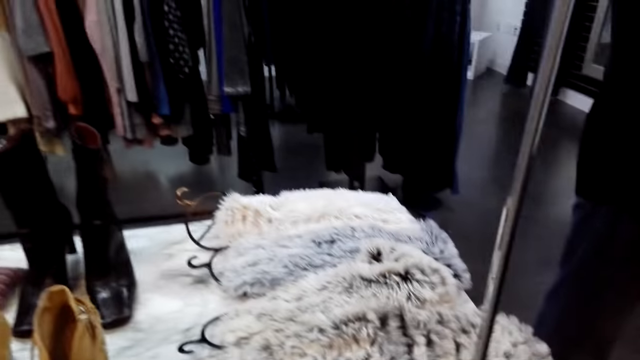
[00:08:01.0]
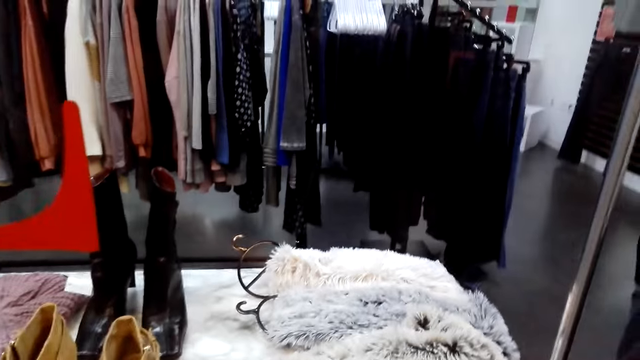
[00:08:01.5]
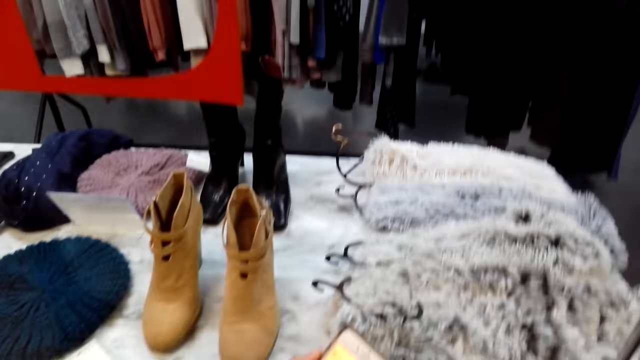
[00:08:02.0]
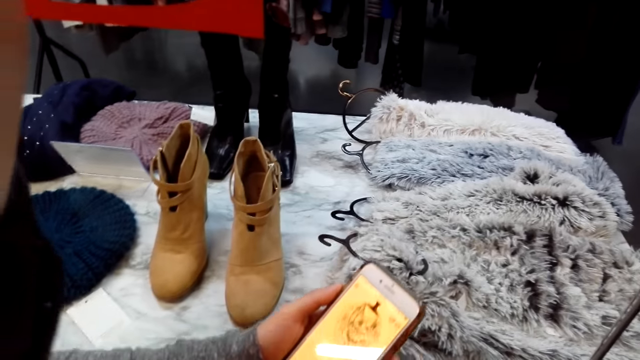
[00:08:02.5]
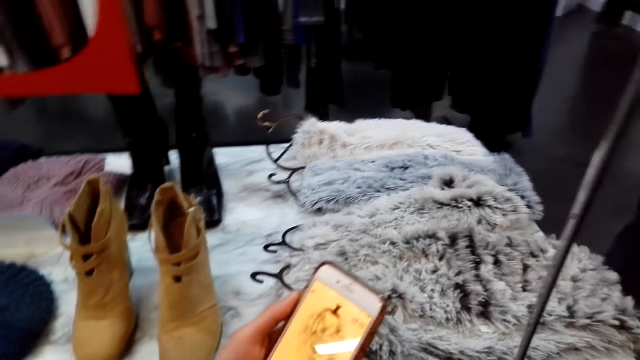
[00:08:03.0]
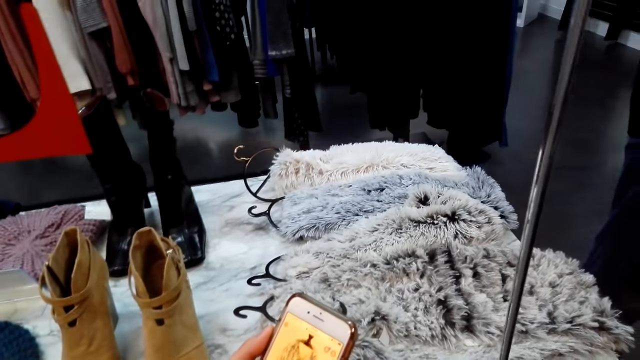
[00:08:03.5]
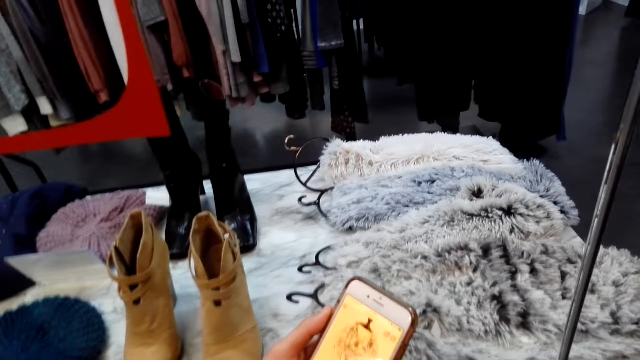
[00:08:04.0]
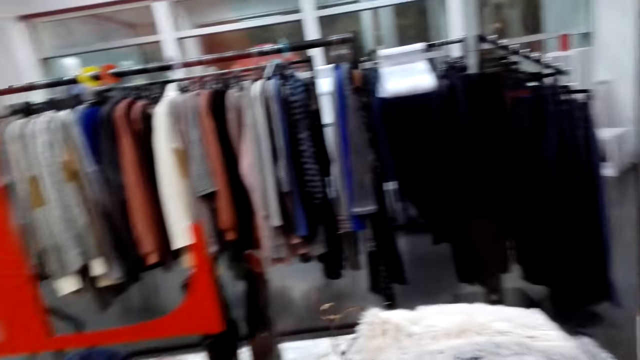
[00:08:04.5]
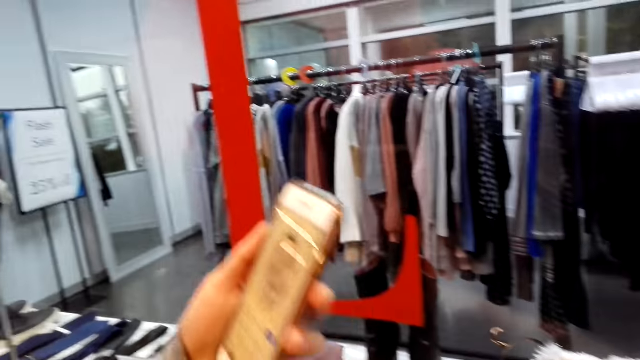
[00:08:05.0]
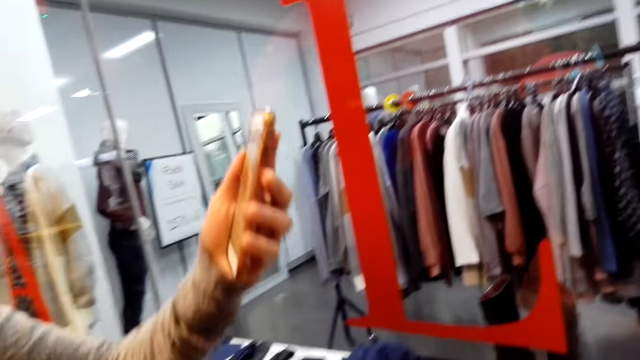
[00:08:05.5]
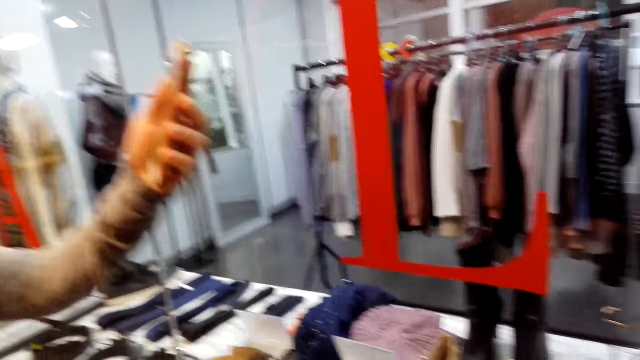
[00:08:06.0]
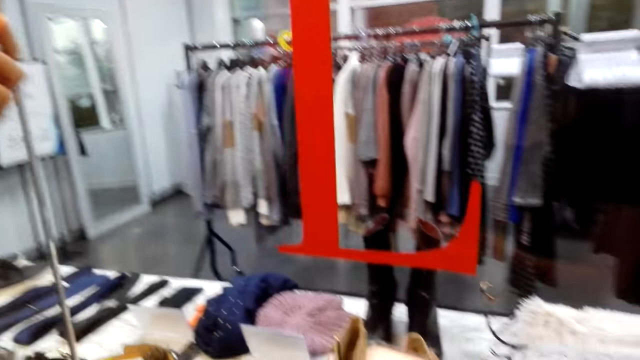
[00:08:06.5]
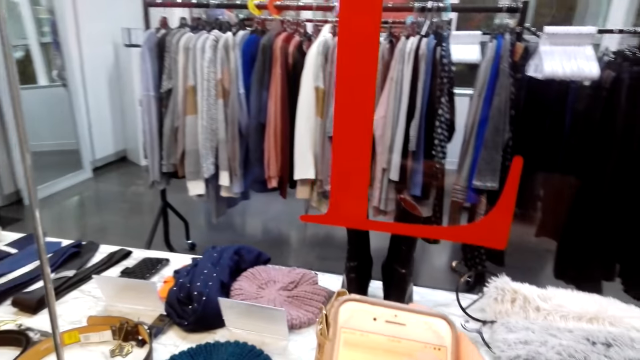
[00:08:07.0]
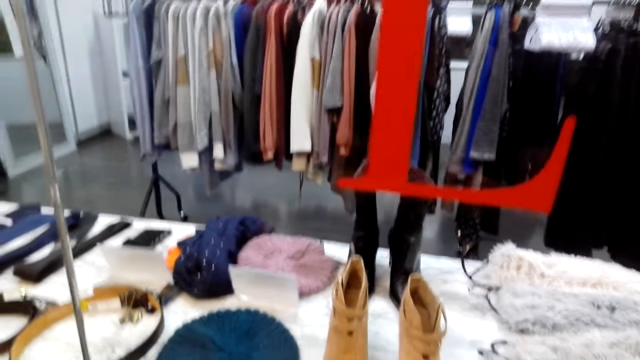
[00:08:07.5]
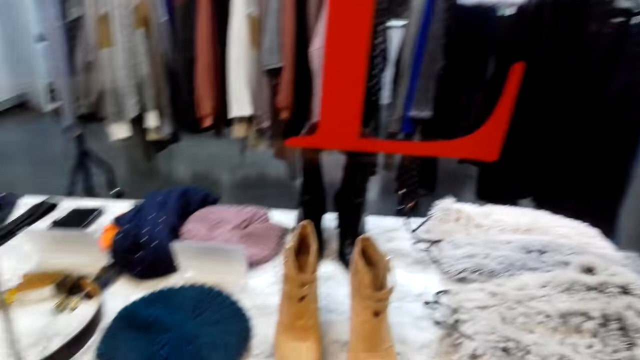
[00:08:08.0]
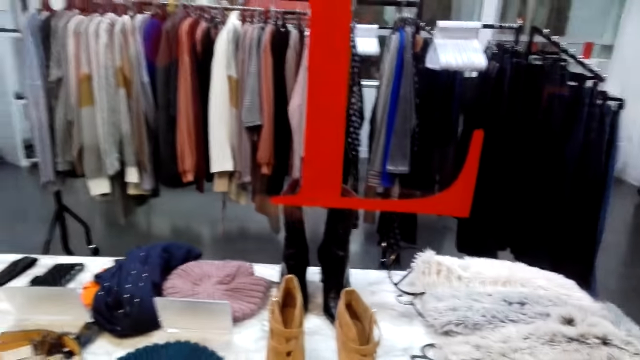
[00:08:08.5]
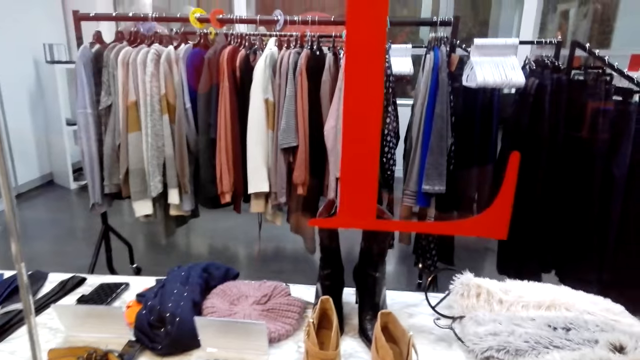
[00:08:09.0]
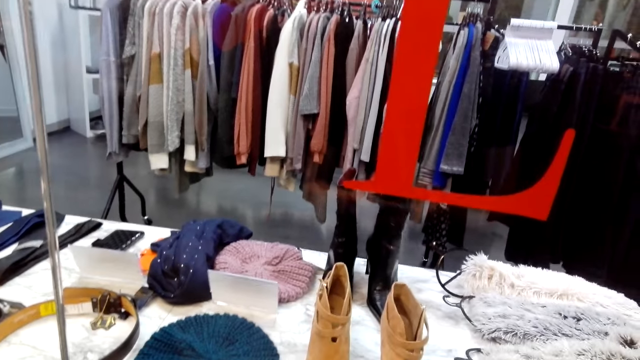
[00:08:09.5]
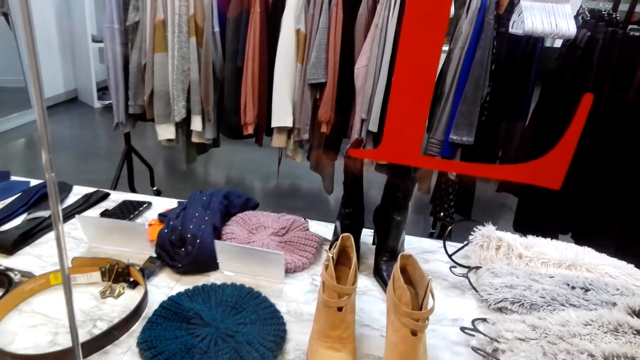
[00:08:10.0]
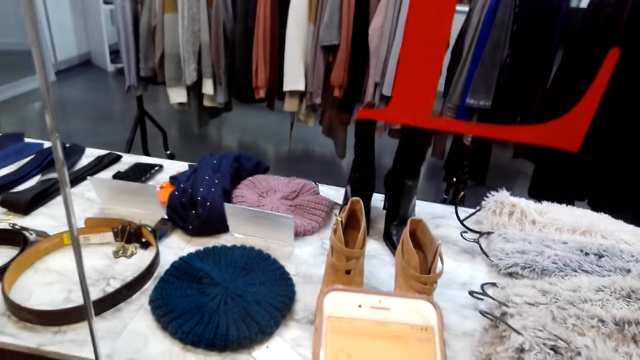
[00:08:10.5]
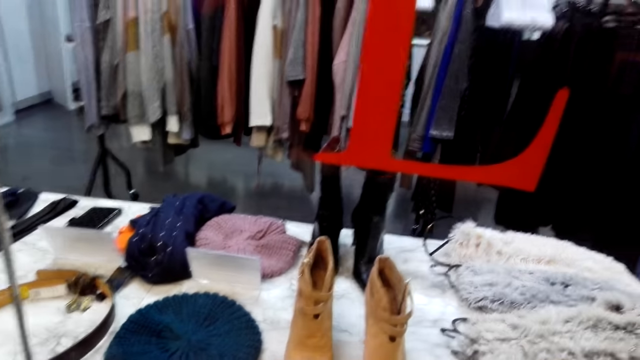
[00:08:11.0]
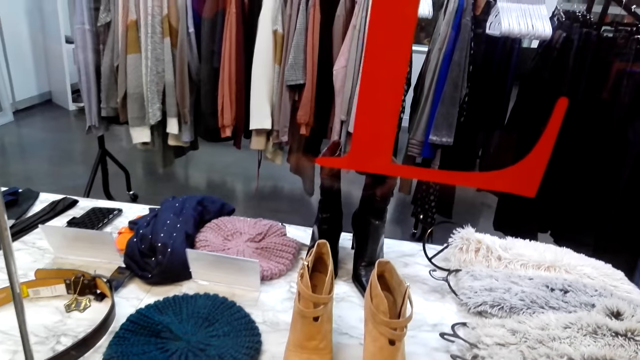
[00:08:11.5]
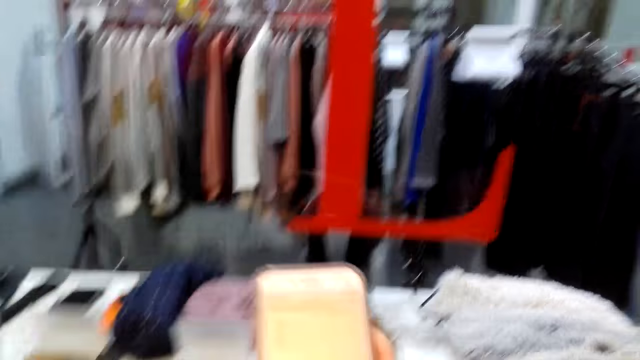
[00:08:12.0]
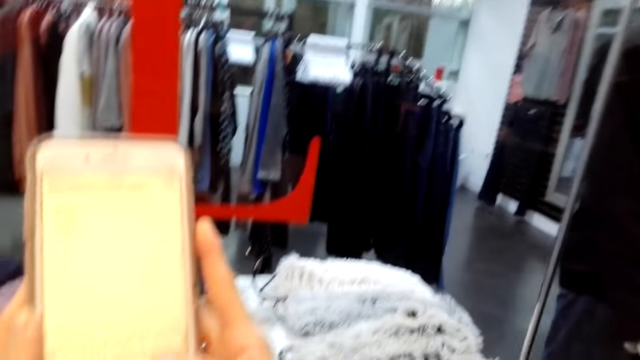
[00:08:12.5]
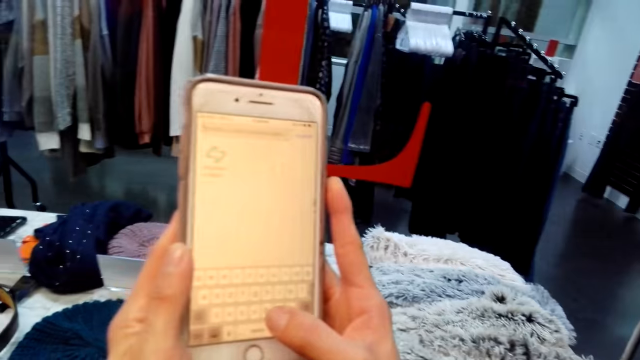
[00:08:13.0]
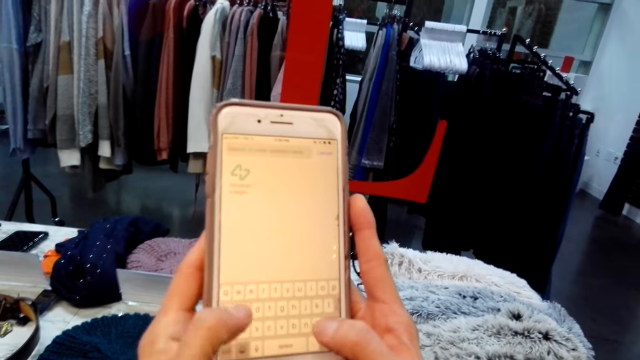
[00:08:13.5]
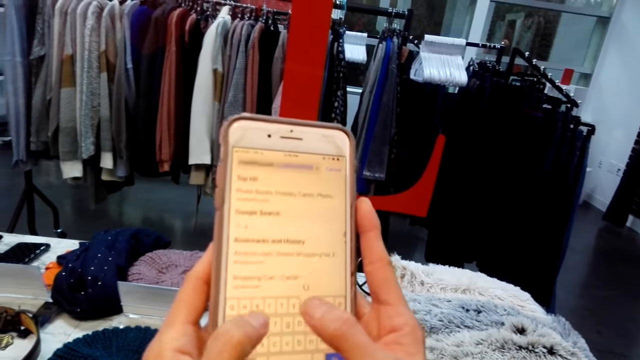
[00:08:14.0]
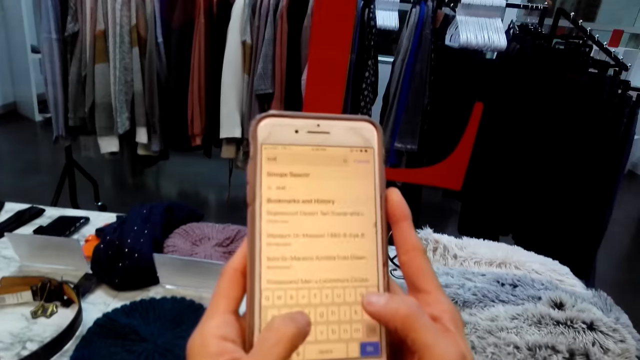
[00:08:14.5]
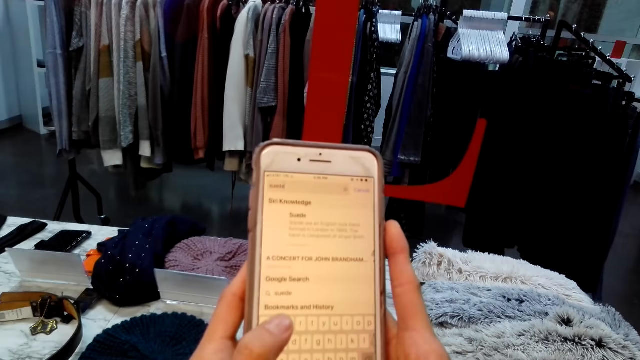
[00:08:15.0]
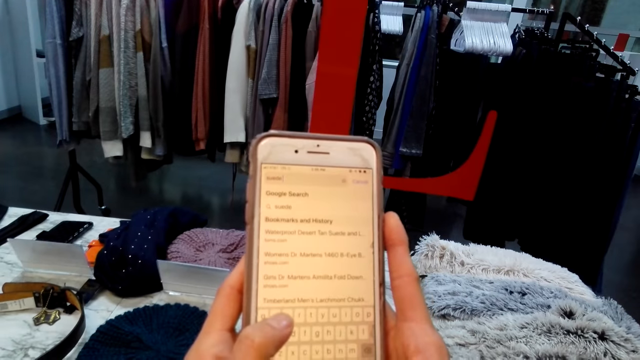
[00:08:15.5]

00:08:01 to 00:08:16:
The camera wearer looks around the cloth store. They look at some scarfs and scroll the phone. A lady shows the camera wearer a photo on her phone. The camera wearer looks around the cloth store. They scroll the phone. They type on their phone.

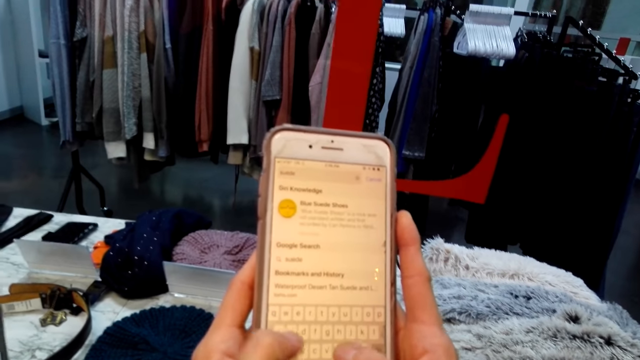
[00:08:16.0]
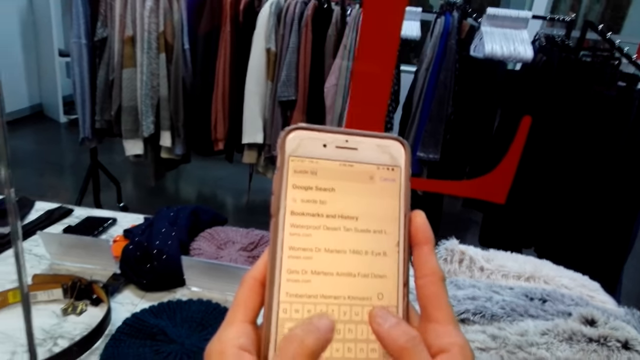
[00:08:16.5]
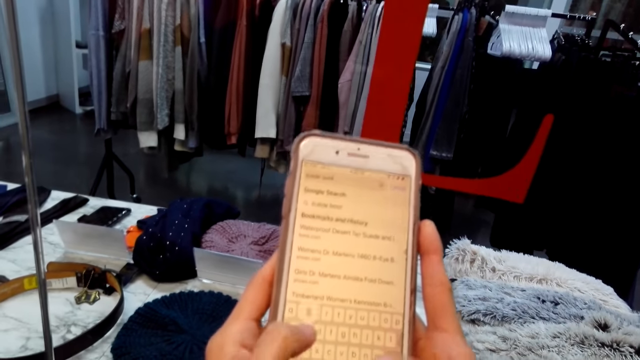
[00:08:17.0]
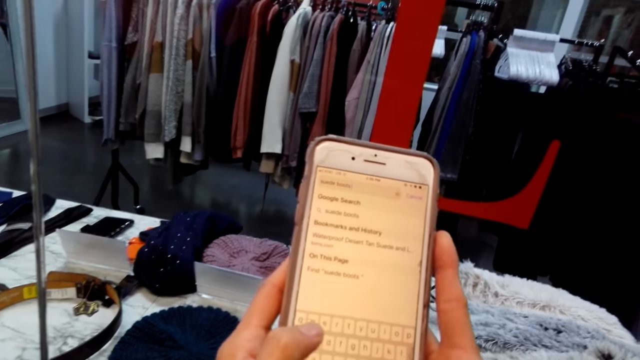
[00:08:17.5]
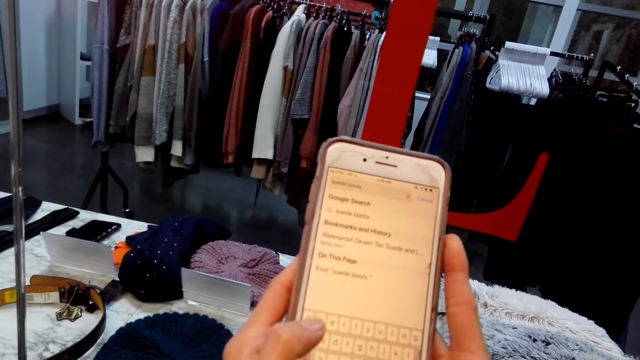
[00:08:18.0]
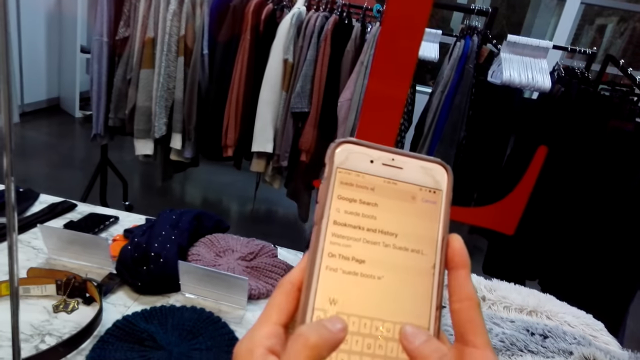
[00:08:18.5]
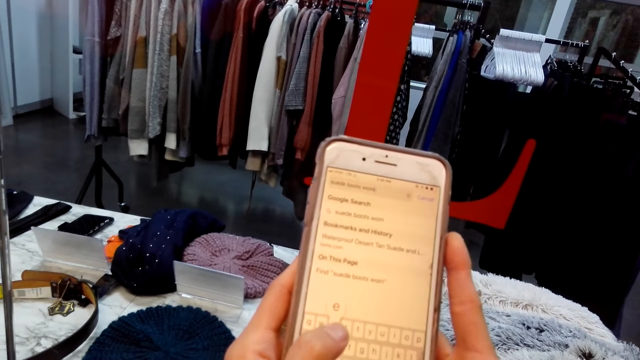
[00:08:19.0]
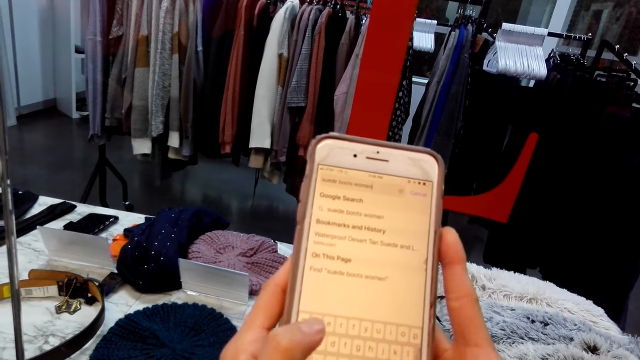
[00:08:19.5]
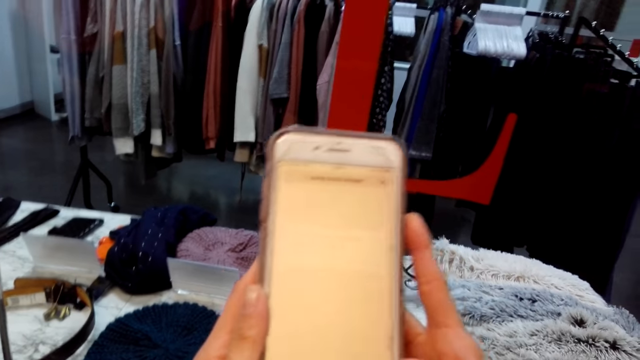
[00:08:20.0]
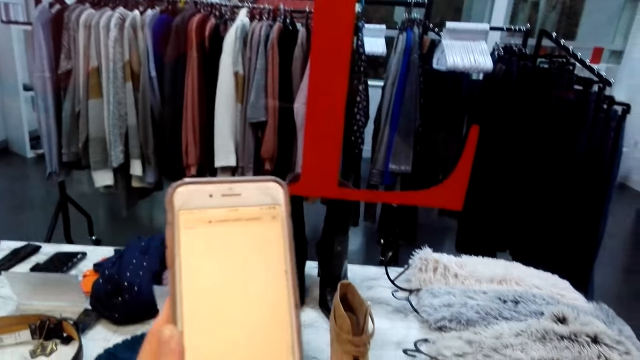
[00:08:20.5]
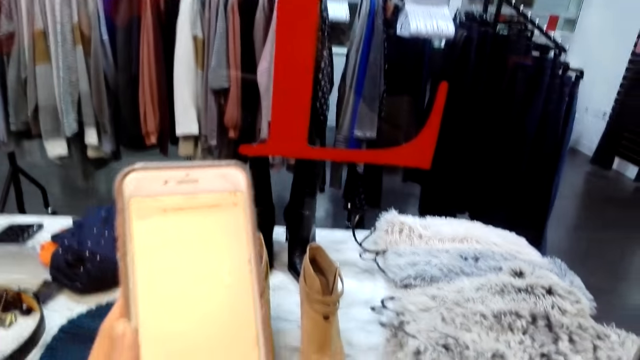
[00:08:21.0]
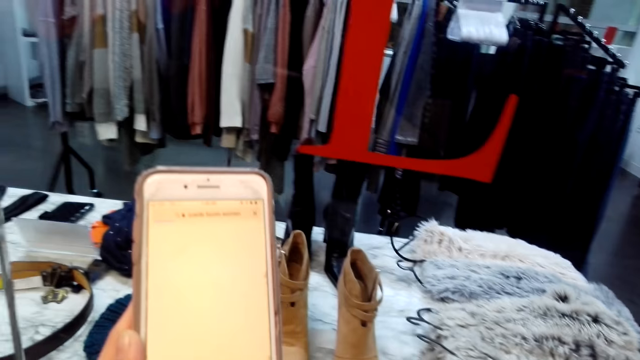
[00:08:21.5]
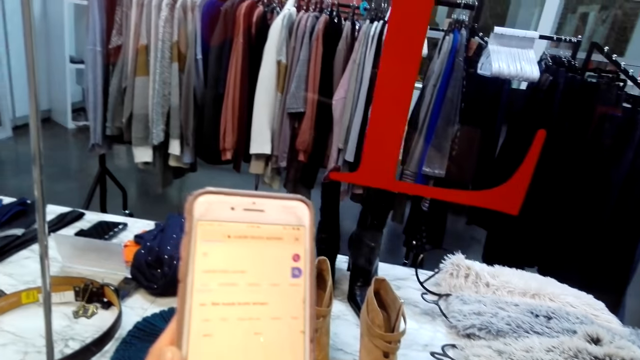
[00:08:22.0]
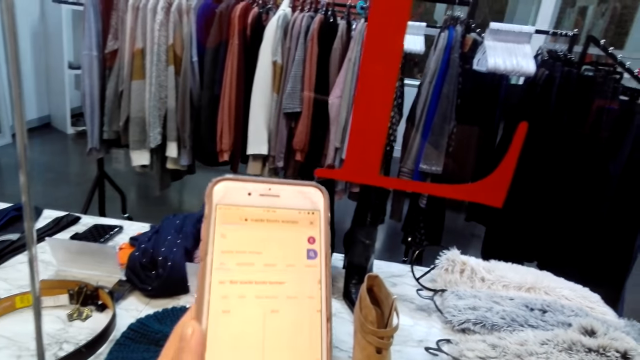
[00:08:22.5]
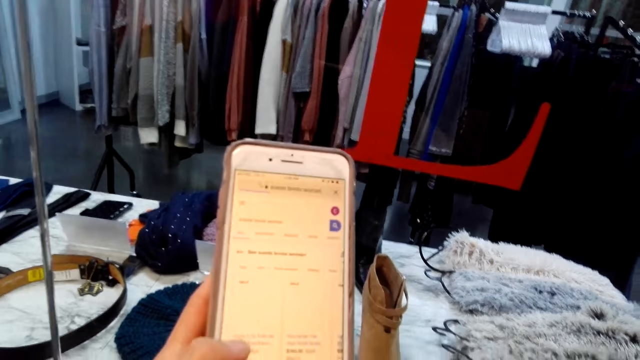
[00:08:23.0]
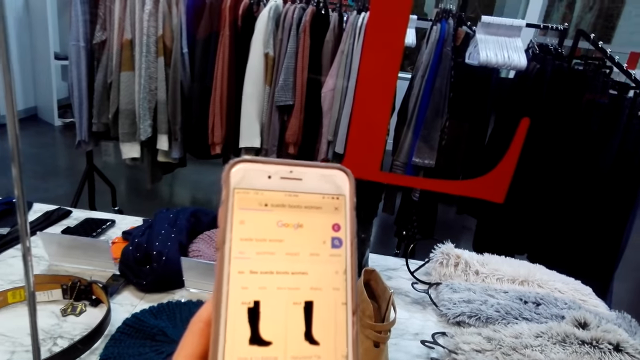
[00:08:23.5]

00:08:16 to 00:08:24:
The camera wearer looks at the phone.
